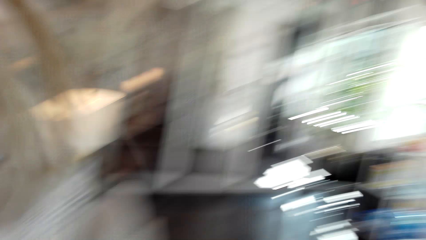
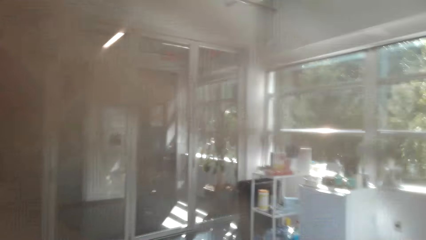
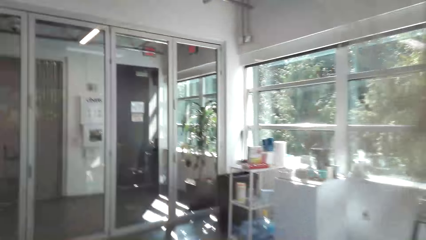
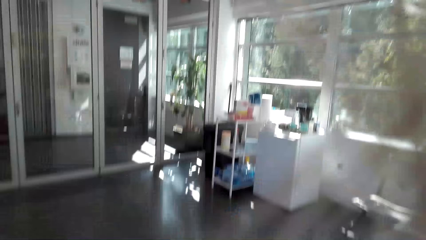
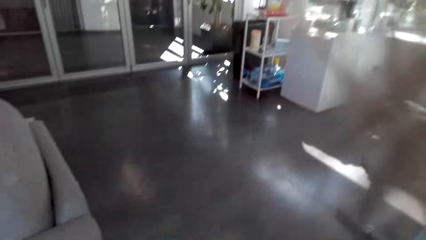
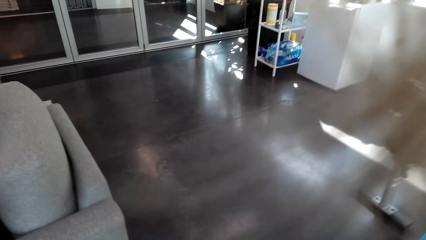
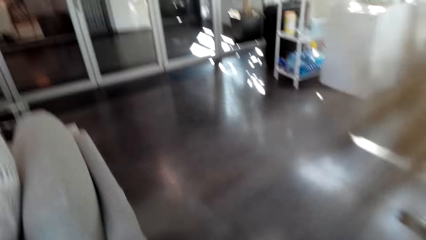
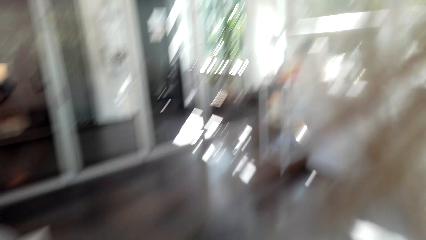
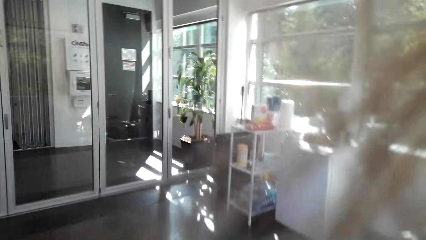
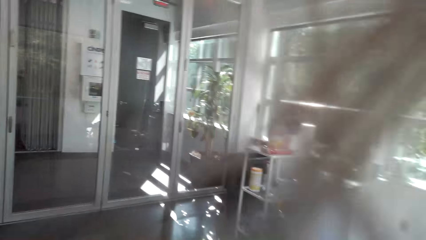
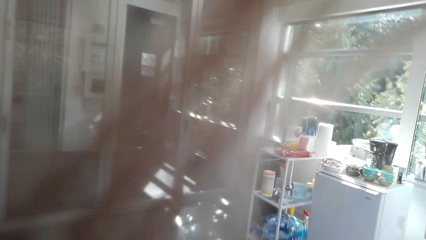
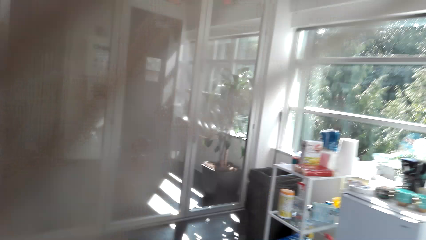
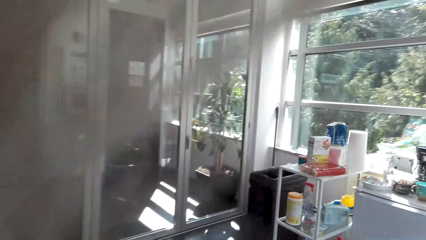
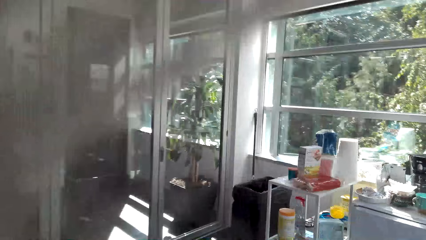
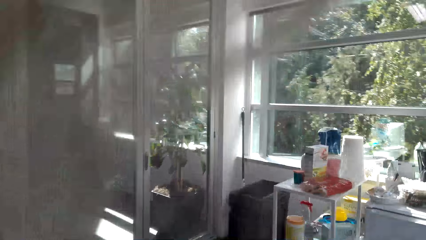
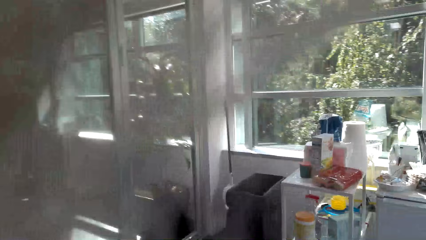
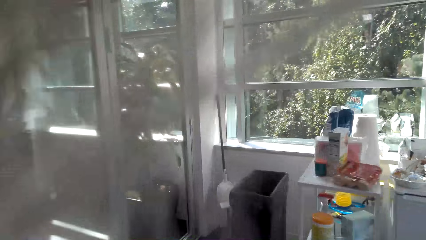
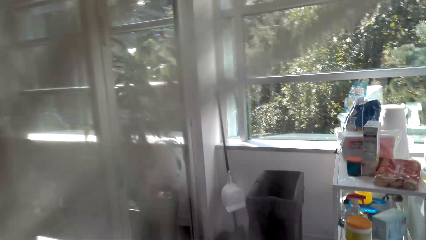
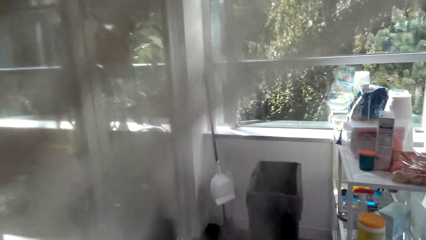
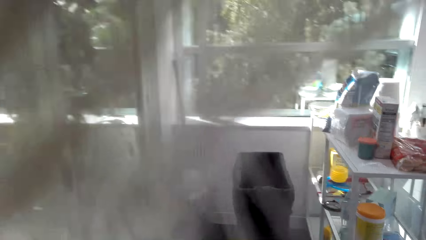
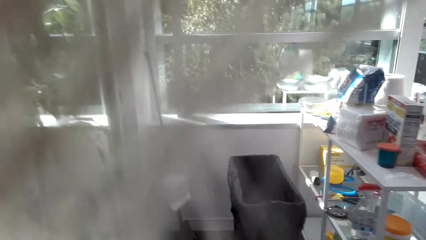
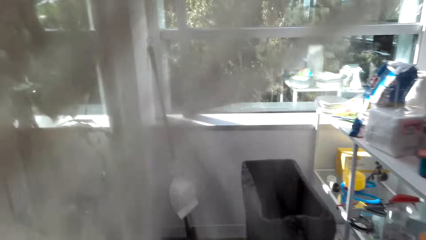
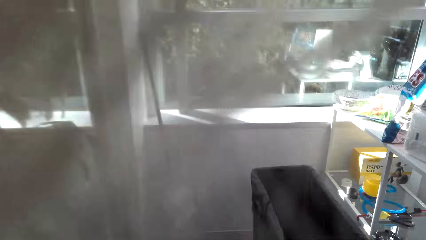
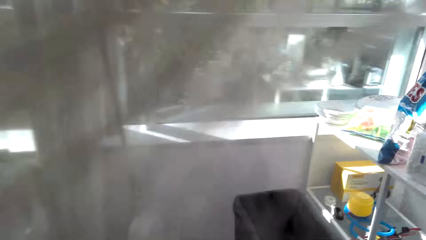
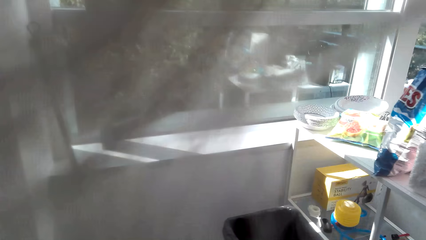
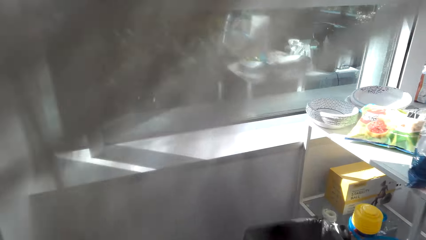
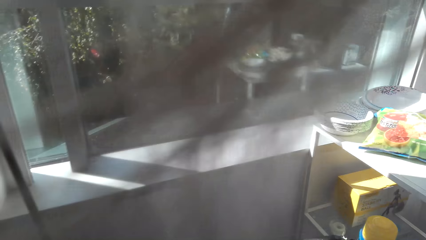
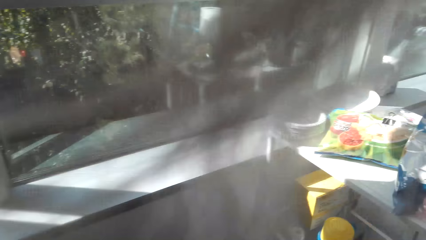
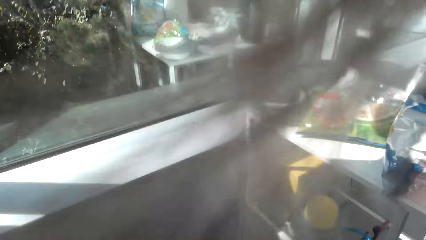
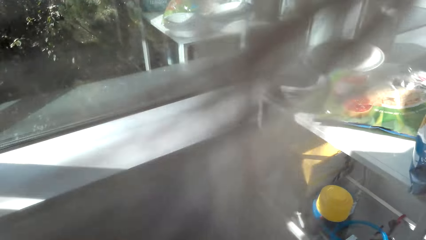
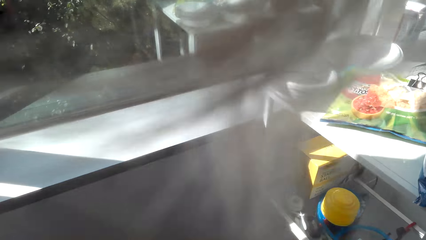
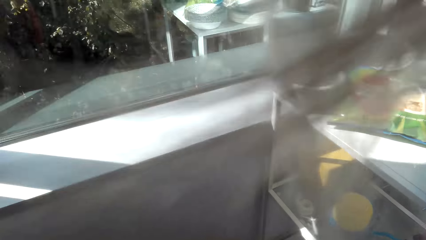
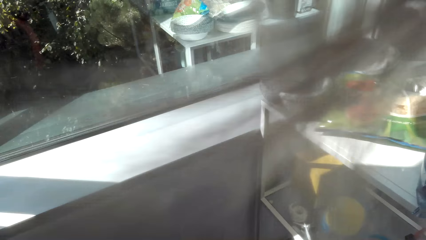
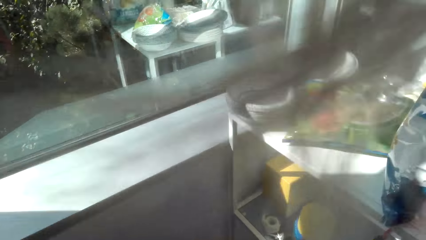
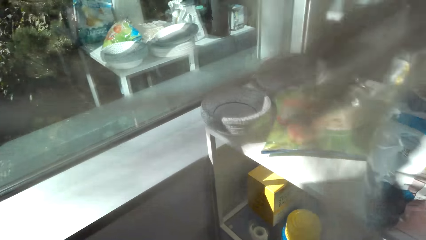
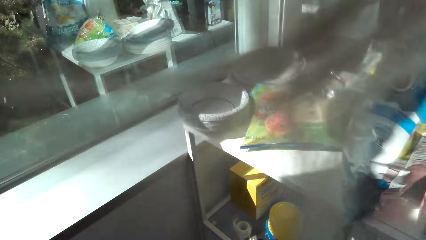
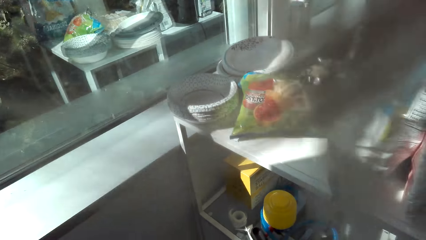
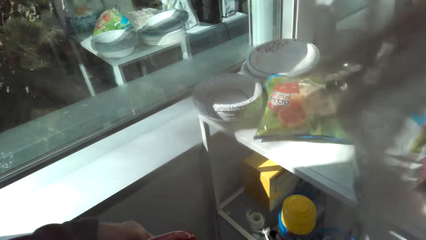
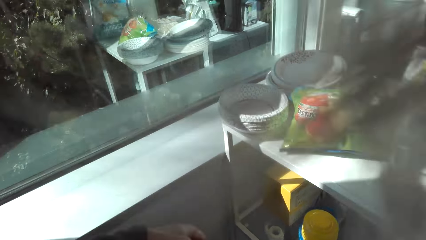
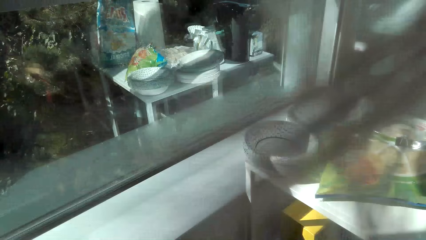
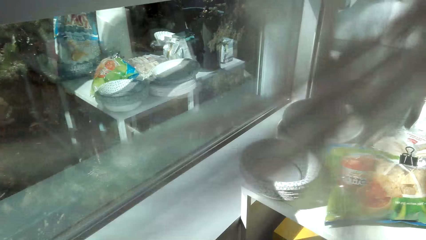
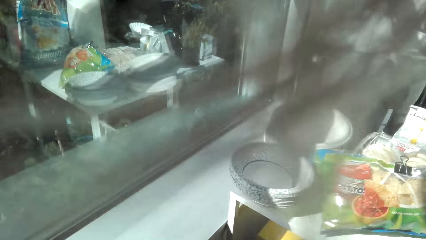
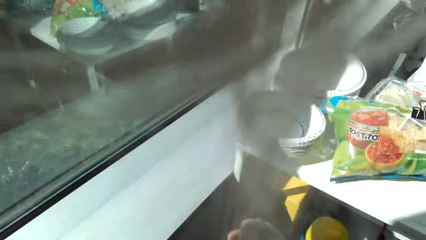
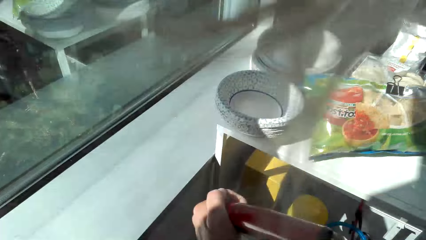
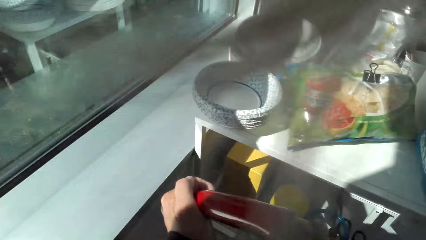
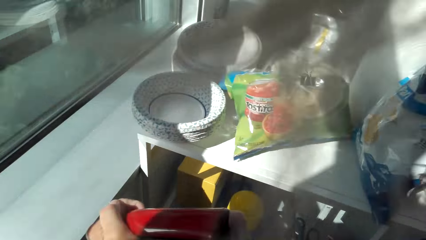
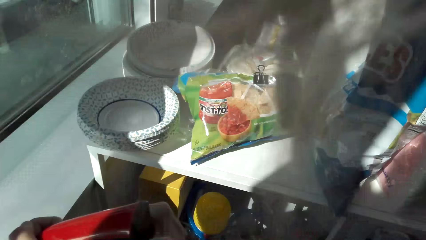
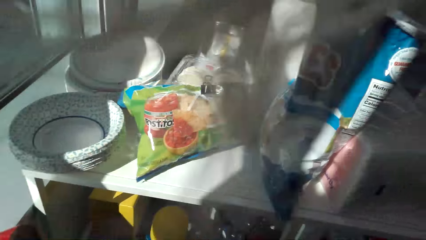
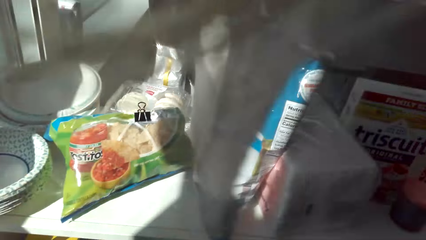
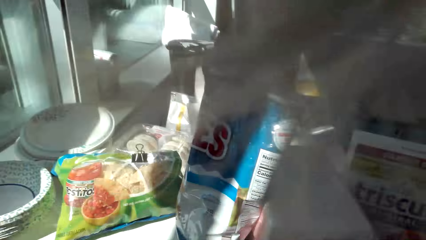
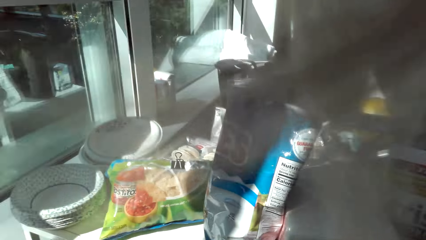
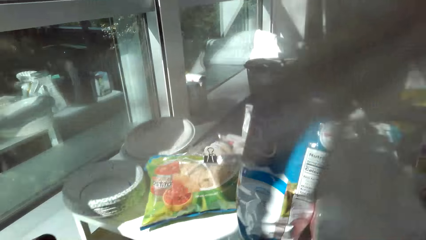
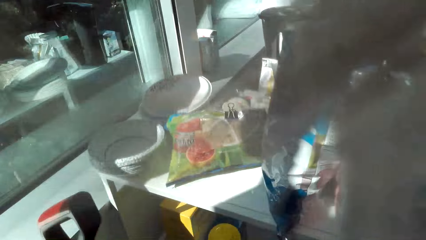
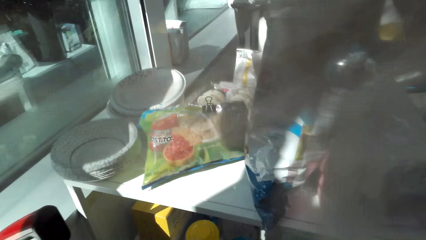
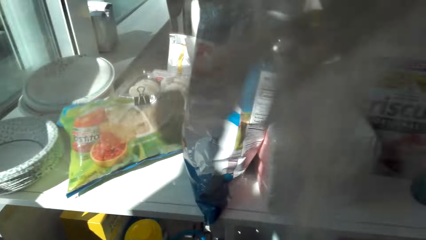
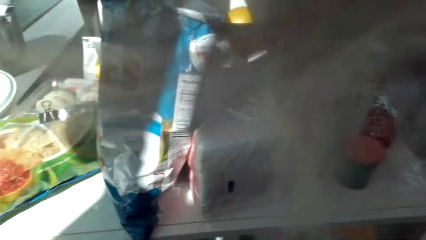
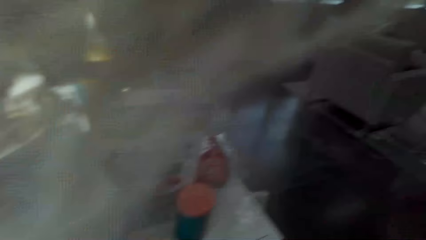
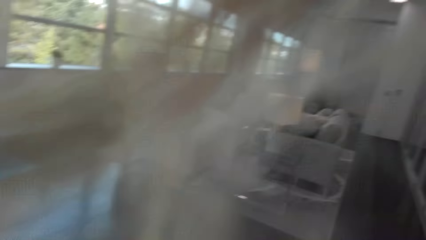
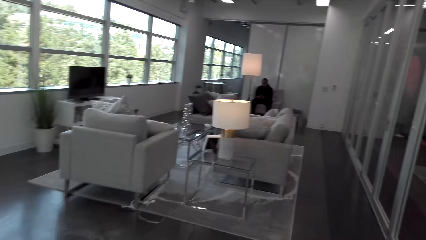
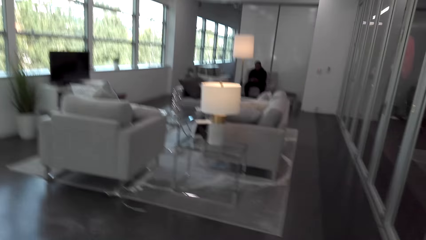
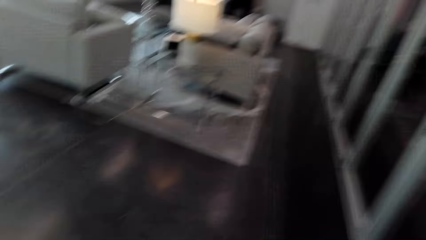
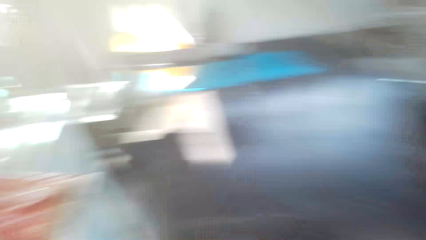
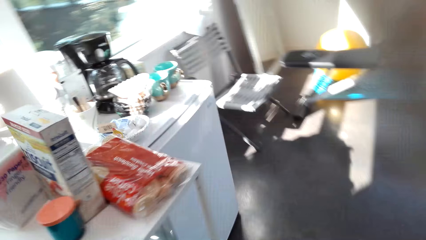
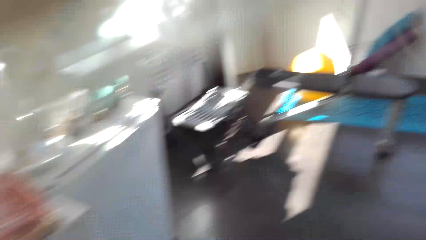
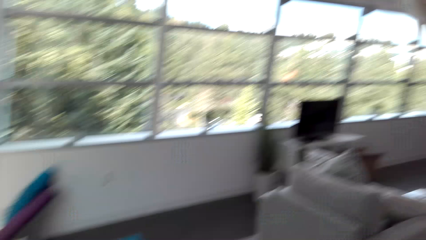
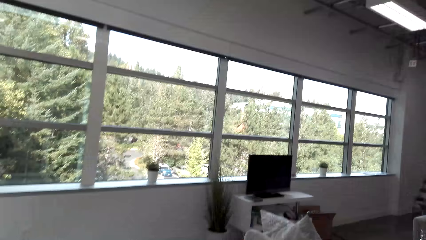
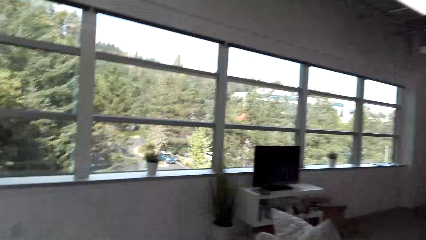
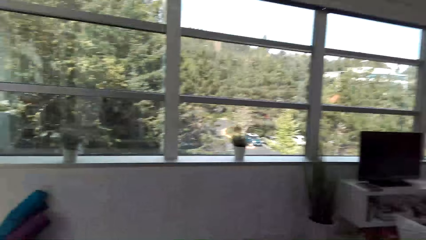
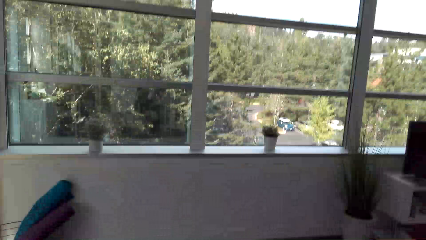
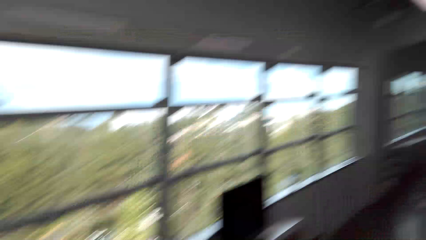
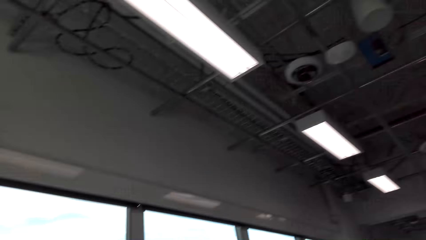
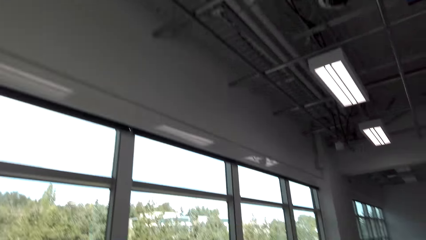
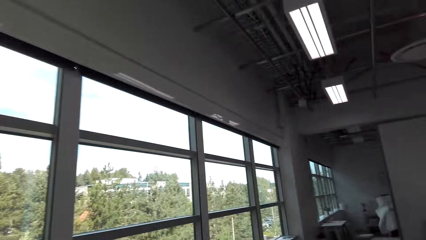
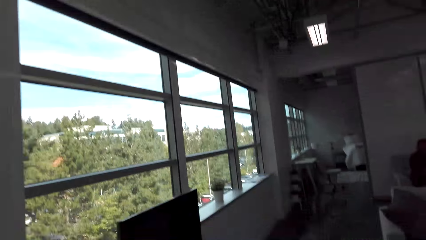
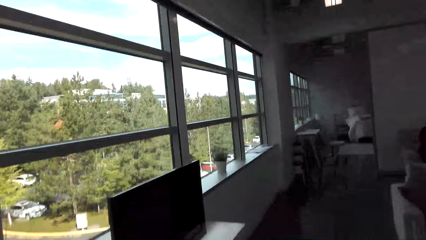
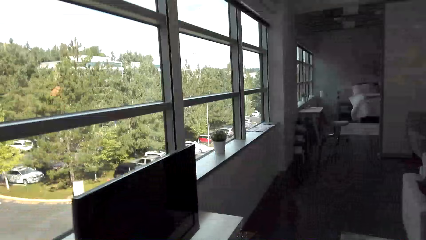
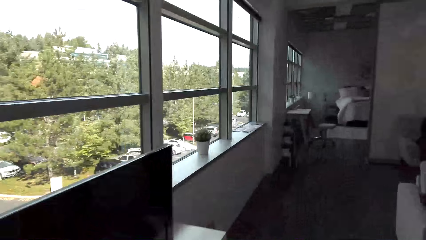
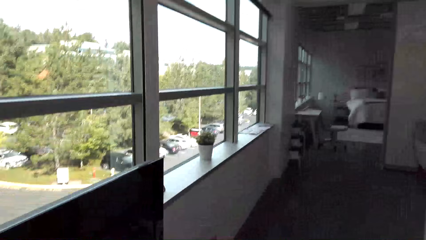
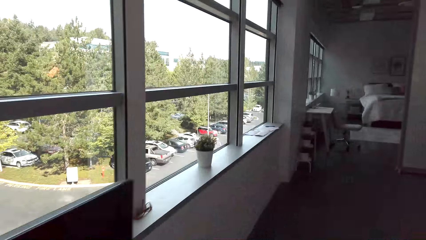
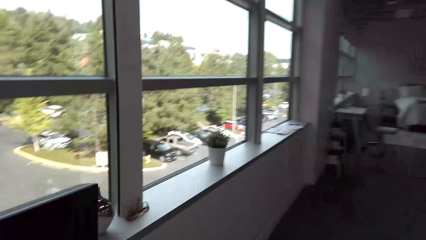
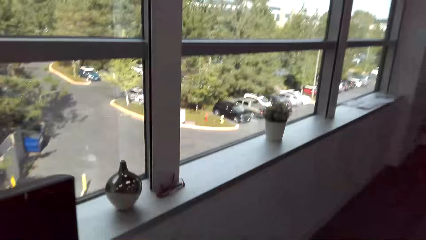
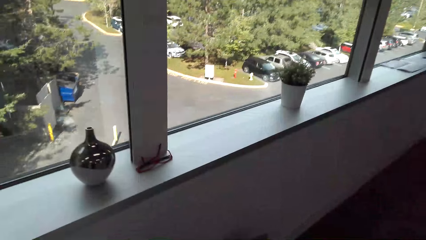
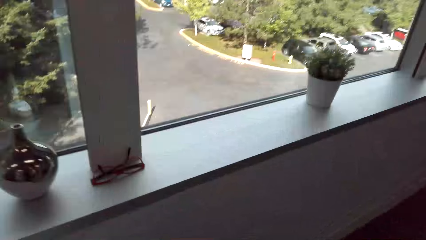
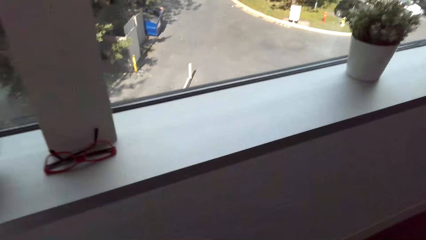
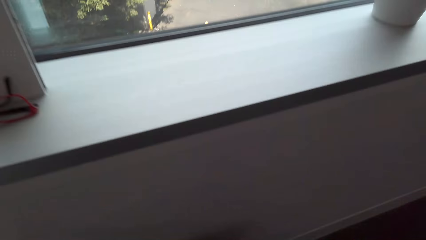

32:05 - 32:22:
The camera wearer walks towards the kitchen. She walks in the sitting room. She stands beside a window. She holds a bottle with her left hand. She walks in the sitting room. She walks around the house.
